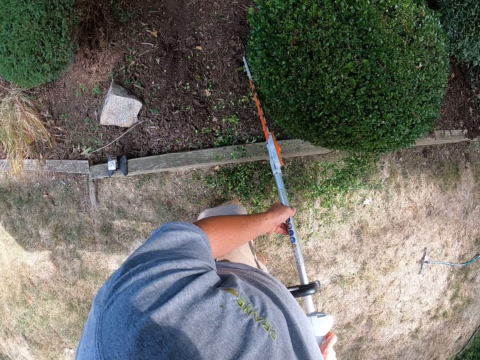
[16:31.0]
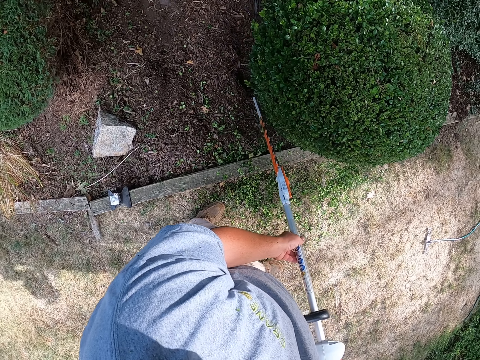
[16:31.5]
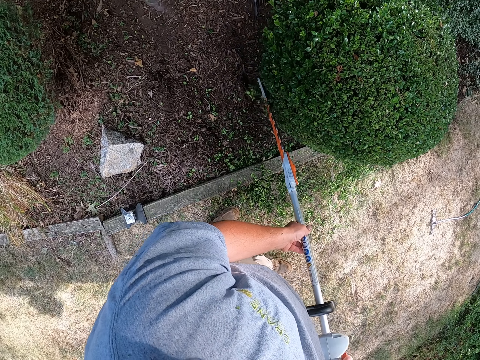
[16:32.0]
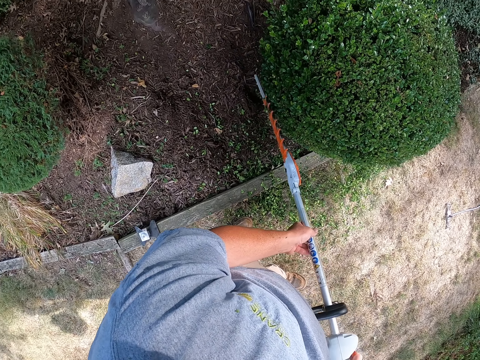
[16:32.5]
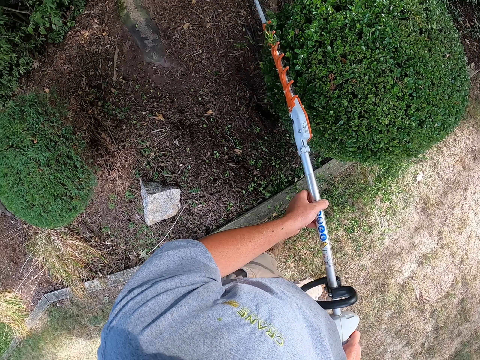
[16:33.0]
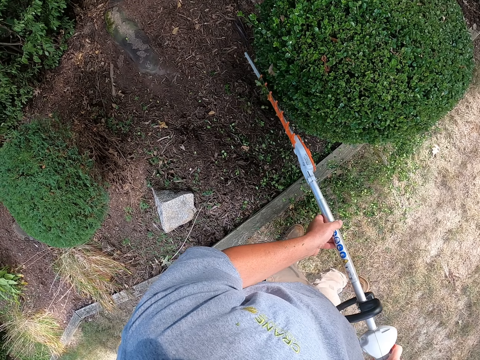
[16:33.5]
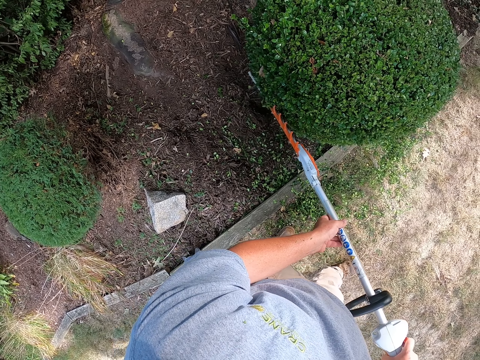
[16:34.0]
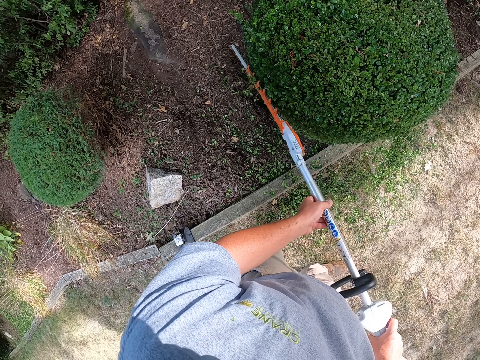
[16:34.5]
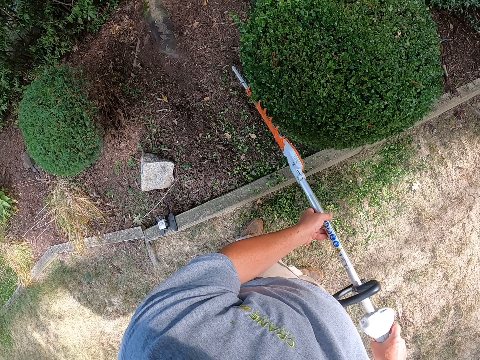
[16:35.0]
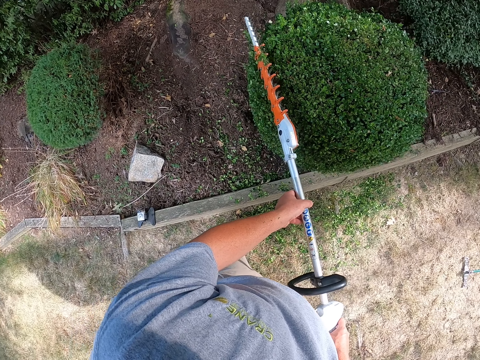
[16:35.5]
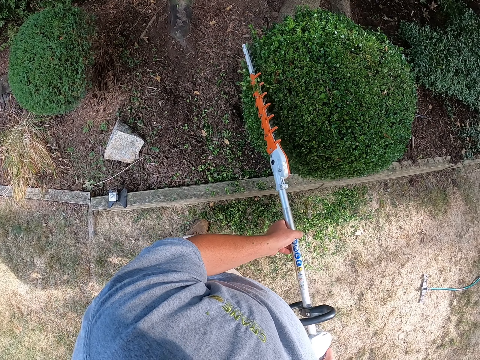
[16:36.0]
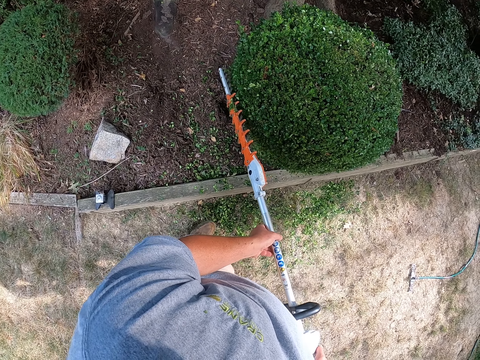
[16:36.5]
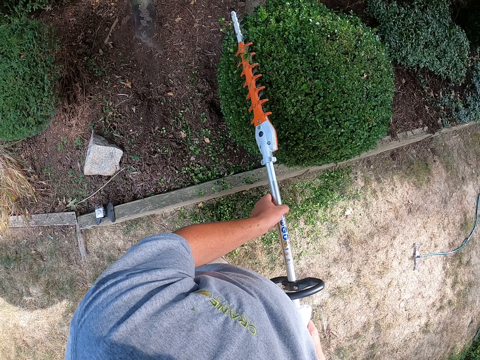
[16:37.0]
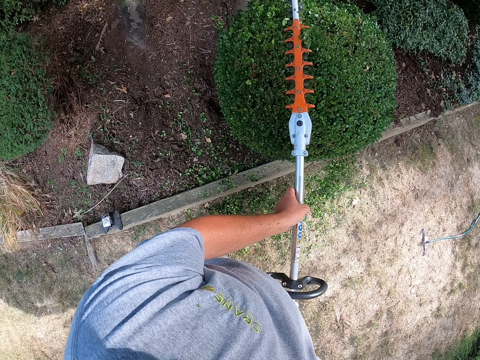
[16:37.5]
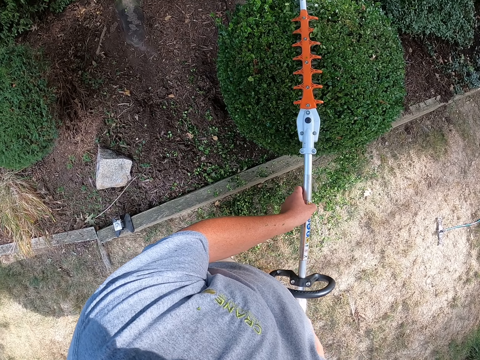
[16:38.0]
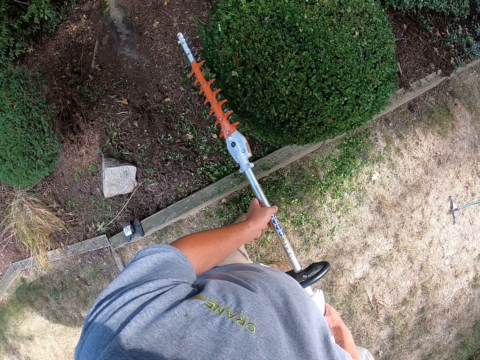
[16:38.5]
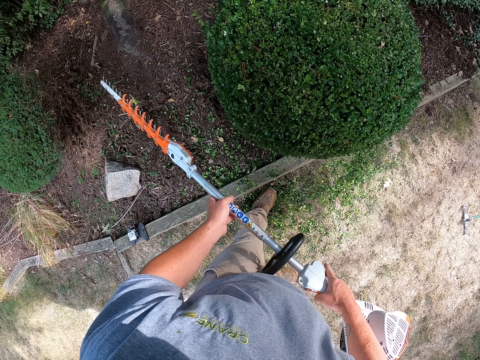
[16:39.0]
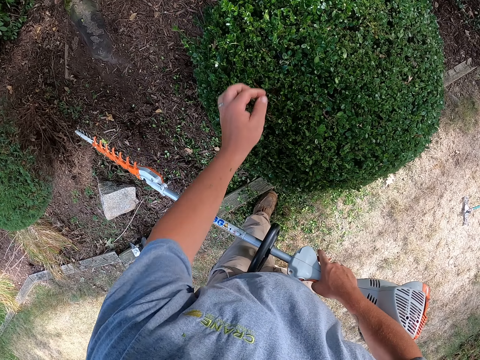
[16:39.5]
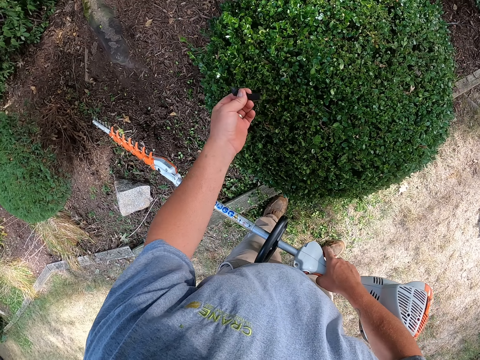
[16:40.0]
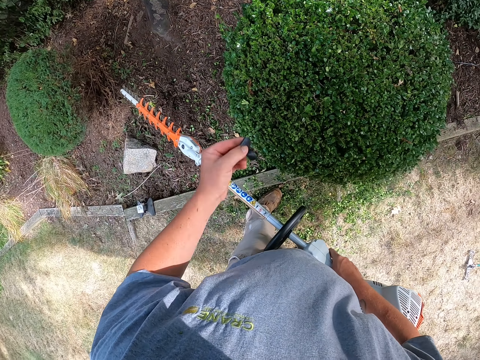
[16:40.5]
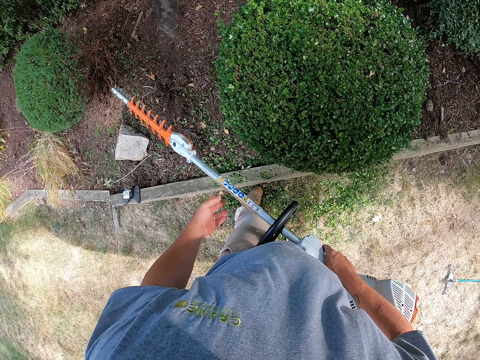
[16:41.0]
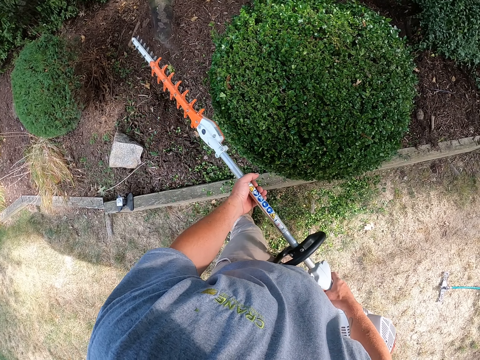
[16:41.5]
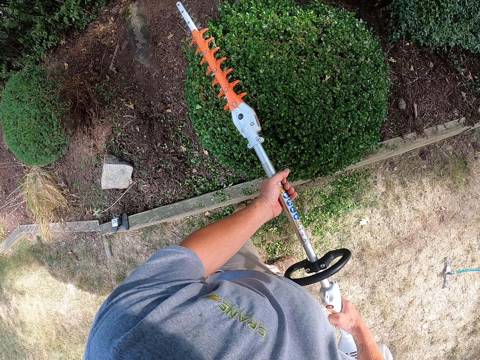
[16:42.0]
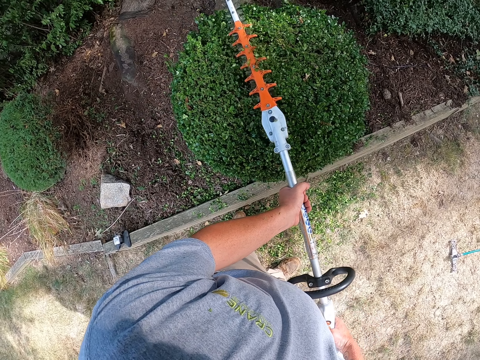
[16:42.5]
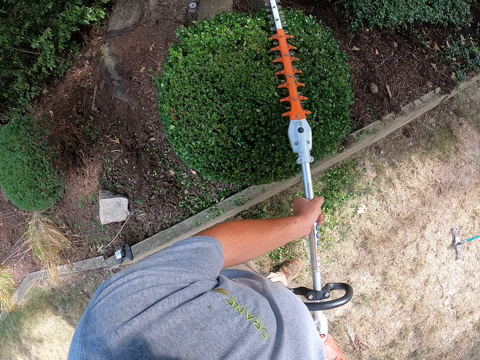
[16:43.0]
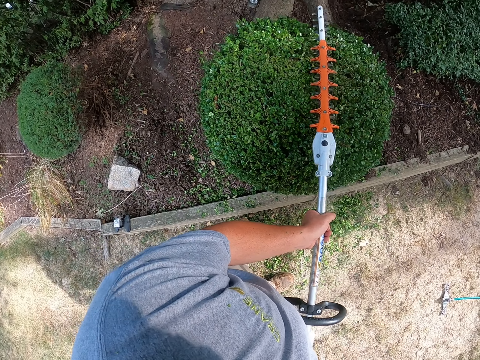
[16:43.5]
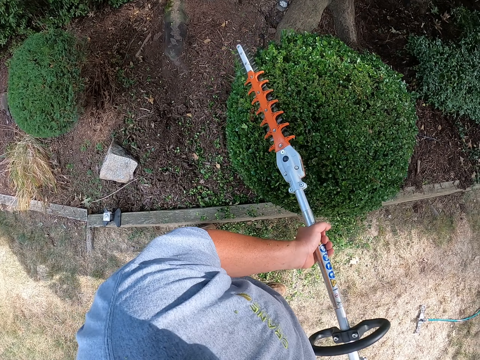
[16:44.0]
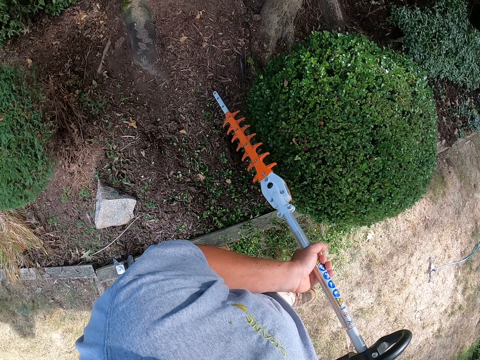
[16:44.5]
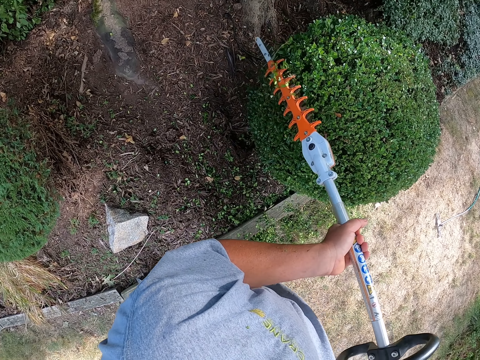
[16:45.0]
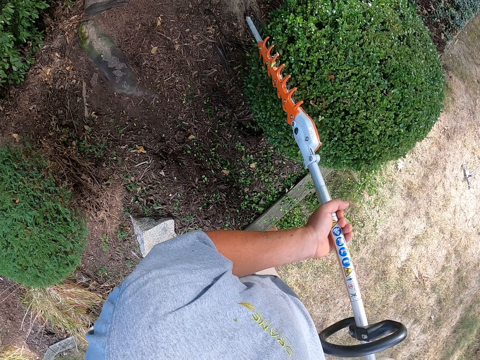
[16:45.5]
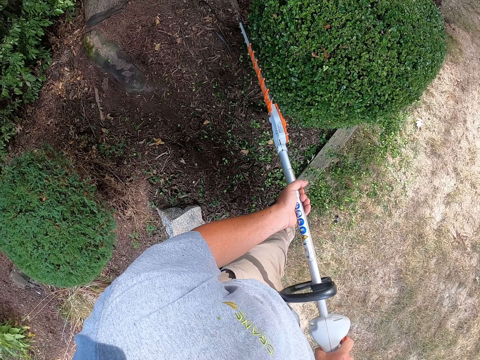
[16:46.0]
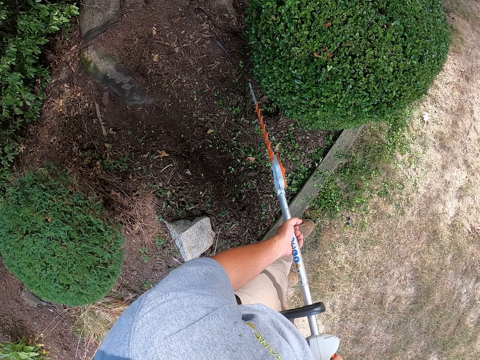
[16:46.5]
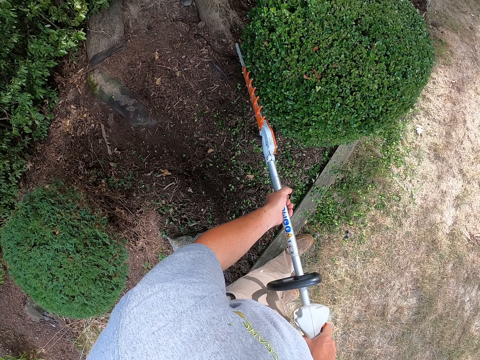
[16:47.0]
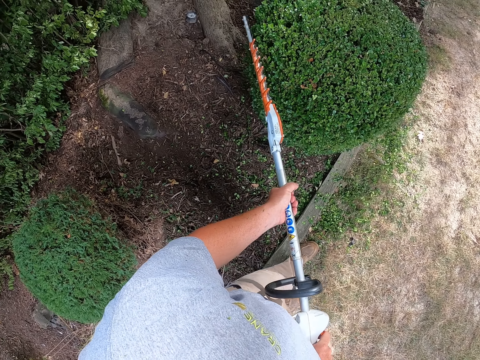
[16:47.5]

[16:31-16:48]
The camera wearer trims a garden tree. They pick something from the garden tree. They drop something from the garden tree. They trim the shrub using a hedge trimmer.

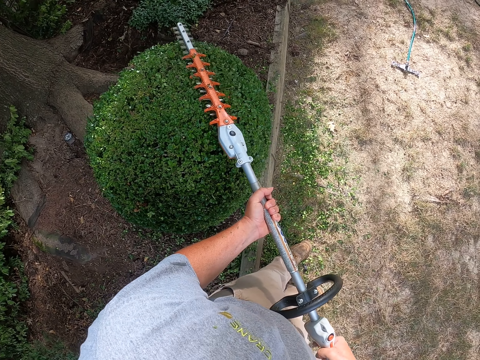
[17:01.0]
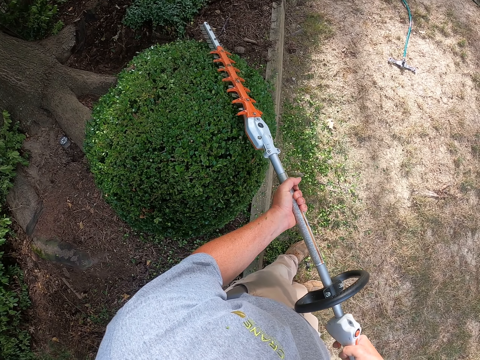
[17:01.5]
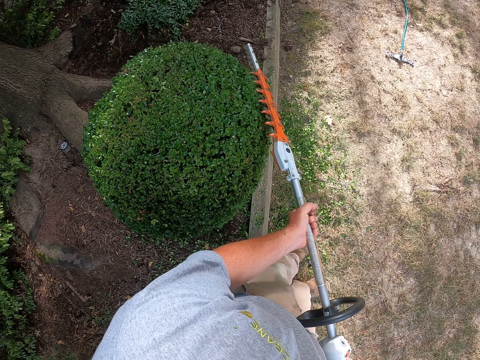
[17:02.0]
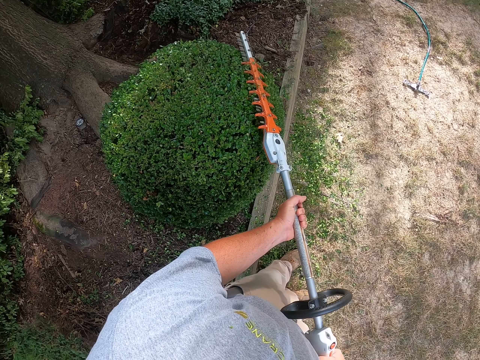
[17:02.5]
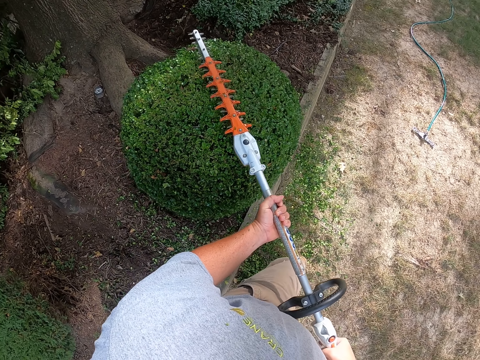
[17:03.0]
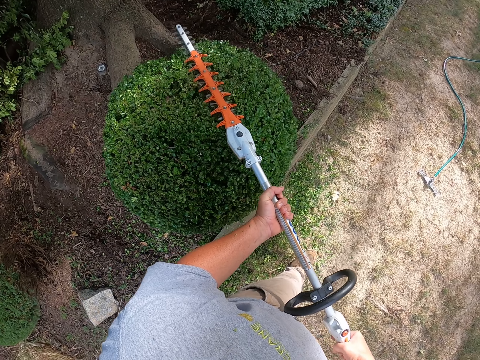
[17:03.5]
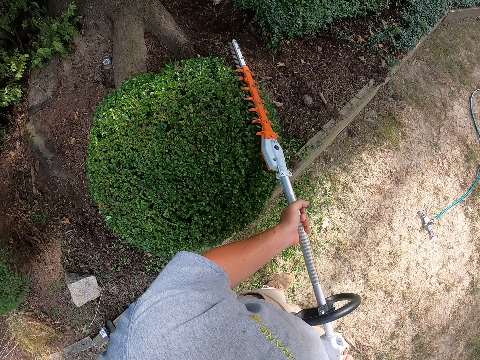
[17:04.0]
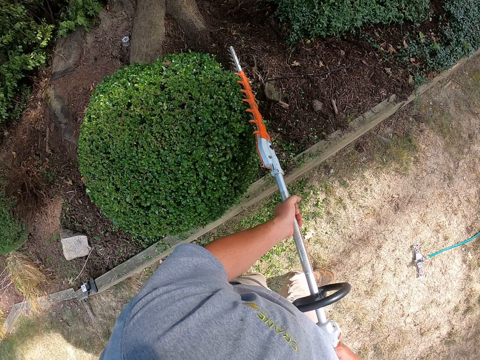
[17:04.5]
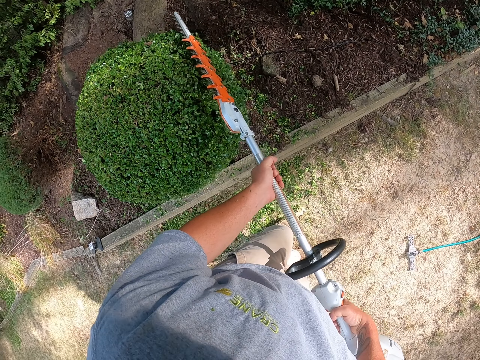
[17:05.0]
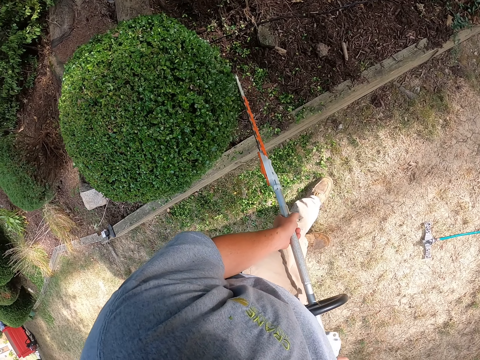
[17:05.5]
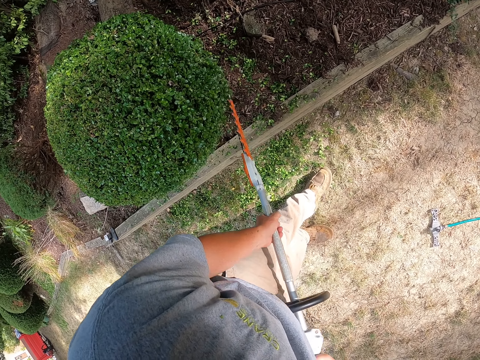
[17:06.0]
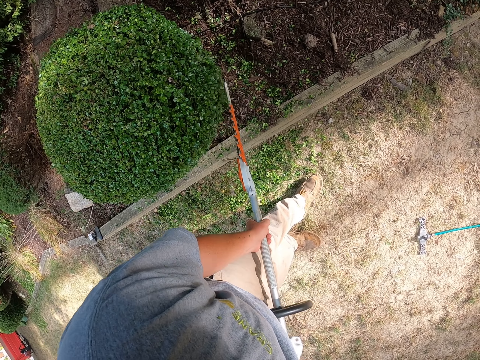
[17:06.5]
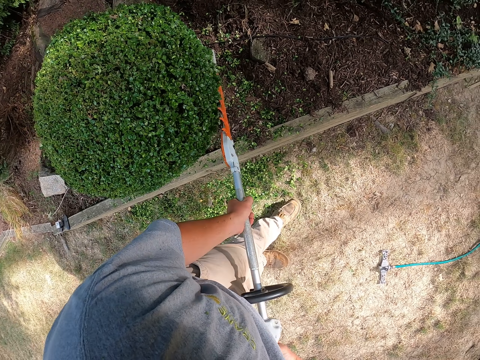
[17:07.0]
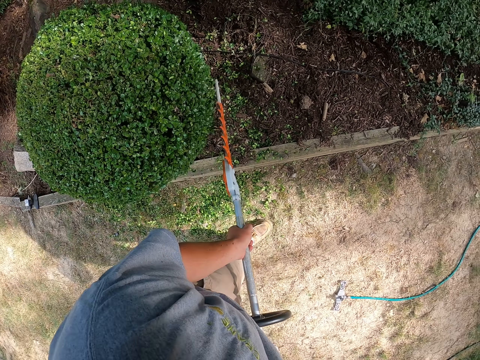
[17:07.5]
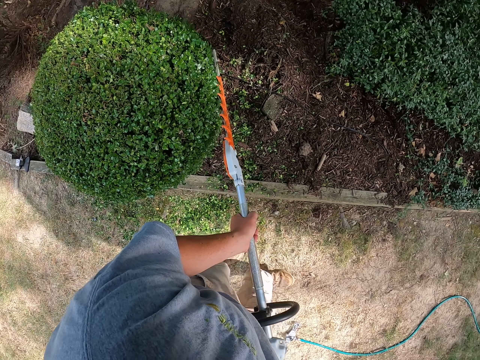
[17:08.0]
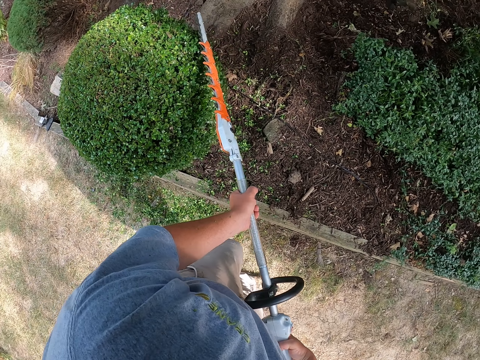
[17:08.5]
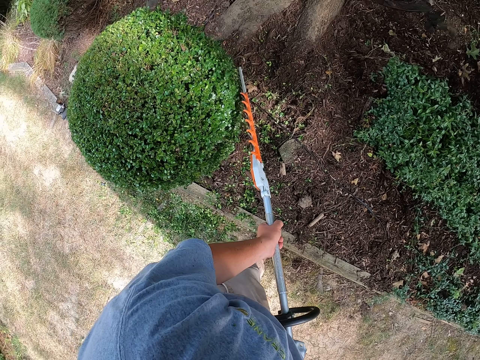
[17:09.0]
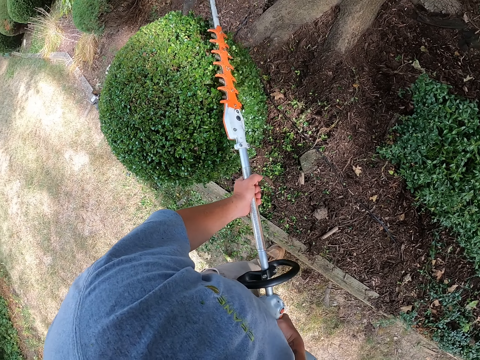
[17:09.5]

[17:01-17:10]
The camera wearer walks around the garden. They trim a garden tree.
